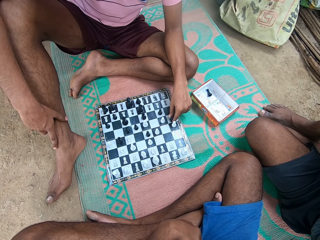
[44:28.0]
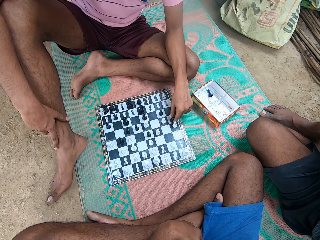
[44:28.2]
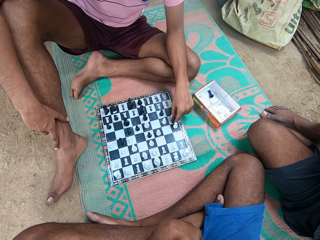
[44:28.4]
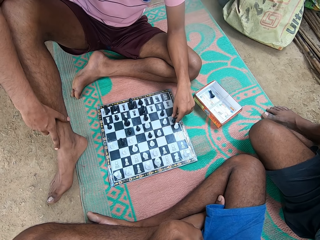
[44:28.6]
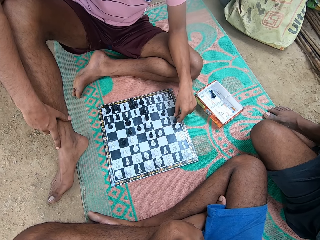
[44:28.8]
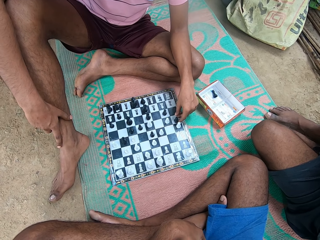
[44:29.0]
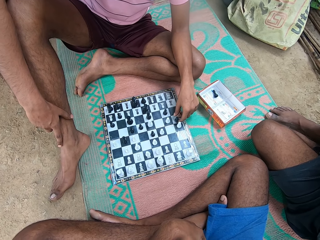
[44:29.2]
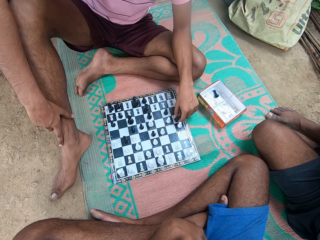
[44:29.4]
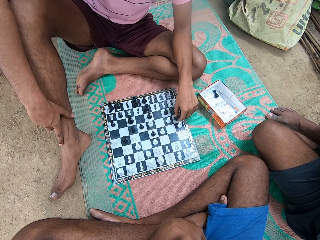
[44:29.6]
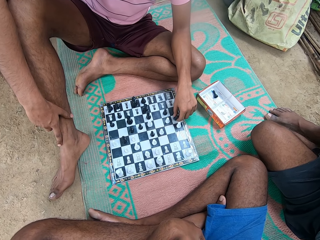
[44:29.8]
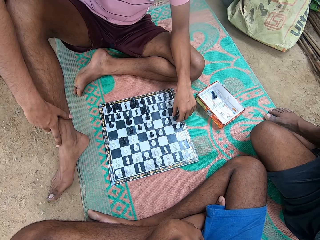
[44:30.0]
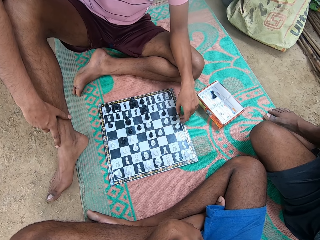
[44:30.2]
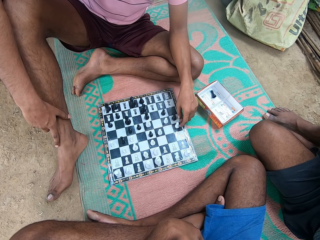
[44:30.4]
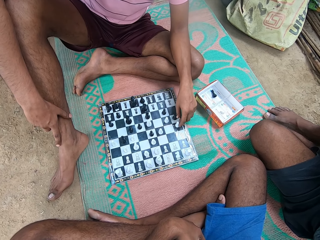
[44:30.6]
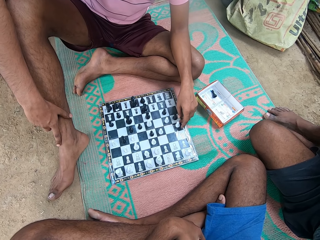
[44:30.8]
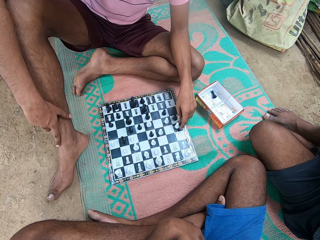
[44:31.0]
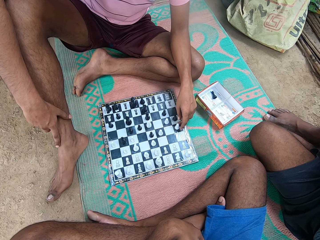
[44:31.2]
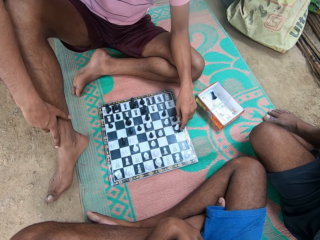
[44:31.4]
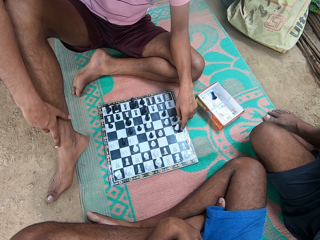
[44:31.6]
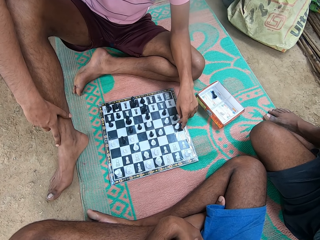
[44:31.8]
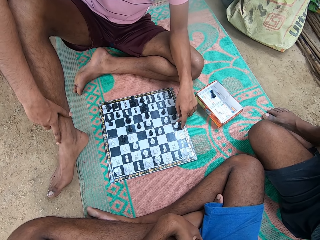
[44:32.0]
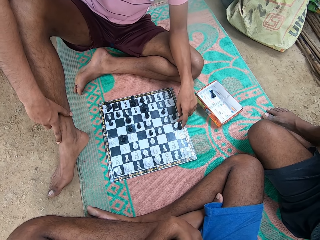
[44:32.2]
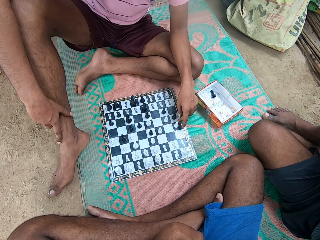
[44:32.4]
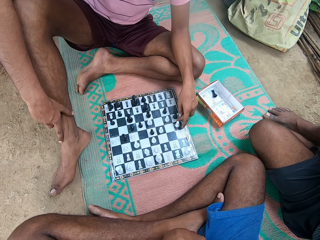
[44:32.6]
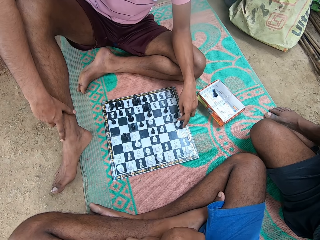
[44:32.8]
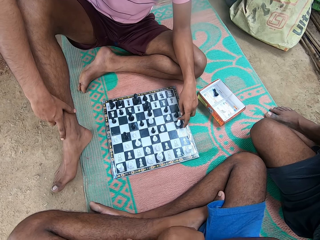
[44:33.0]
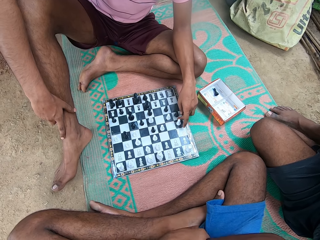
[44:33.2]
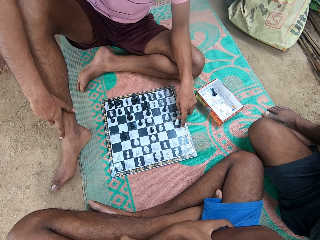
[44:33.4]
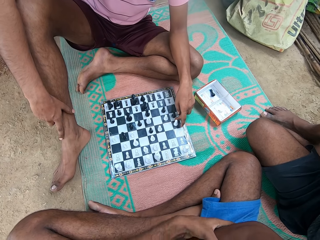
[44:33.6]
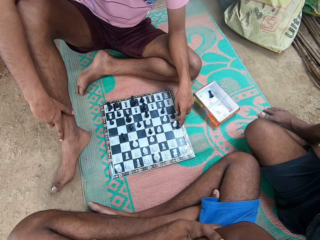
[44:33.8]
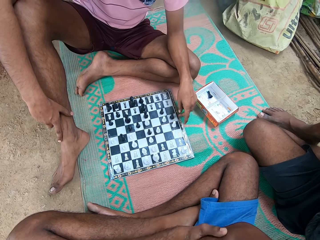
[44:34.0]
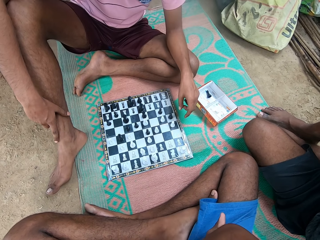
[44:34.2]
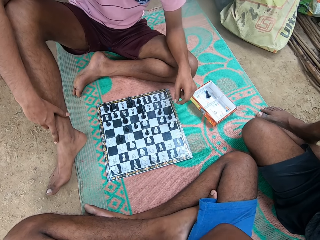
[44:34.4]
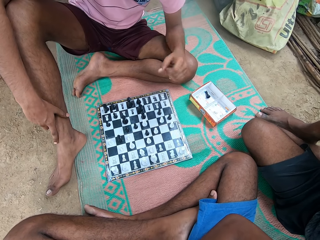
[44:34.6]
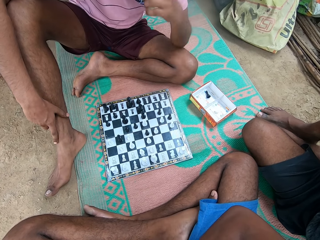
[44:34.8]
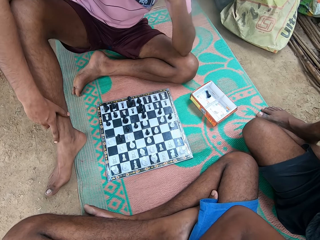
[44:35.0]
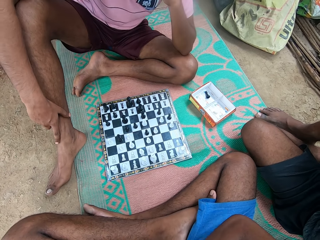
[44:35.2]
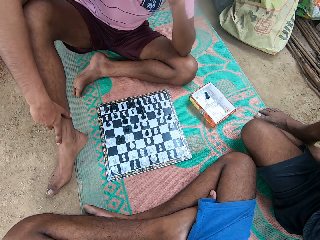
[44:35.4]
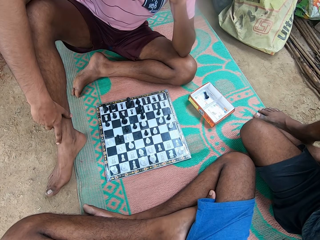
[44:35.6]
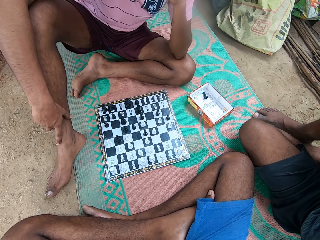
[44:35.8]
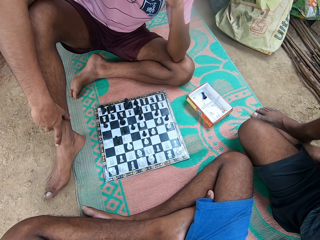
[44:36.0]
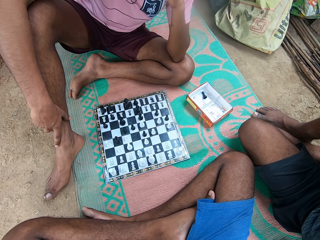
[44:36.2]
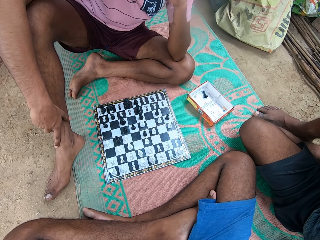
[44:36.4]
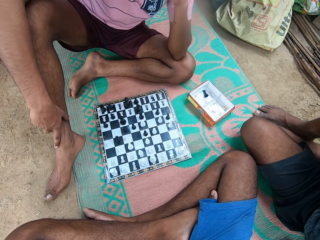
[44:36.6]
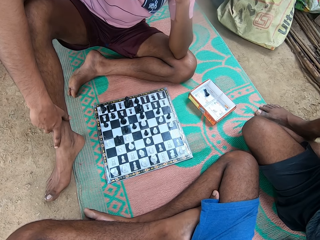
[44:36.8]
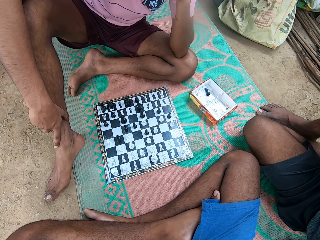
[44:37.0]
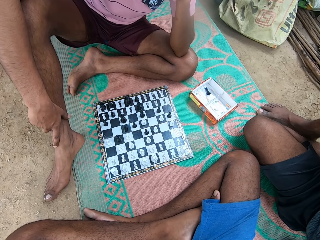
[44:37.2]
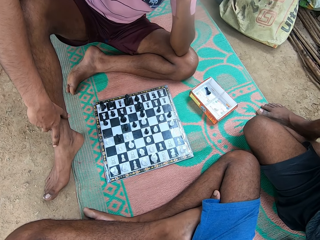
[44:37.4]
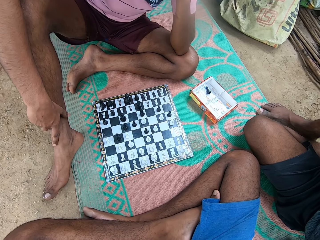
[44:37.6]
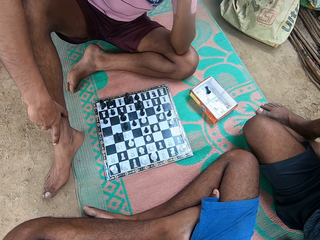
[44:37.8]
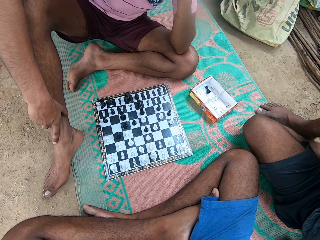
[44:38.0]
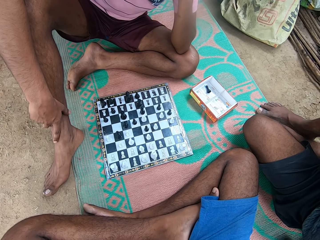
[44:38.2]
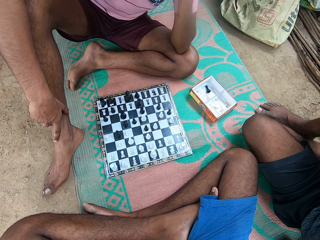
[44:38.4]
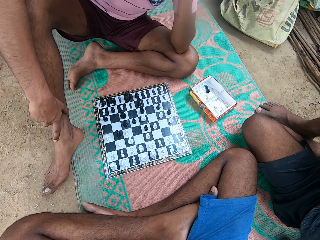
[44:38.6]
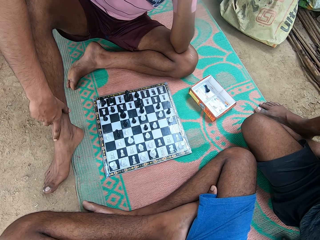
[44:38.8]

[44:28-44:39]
A man moves the chess. The man moves the chess again. The man touches the chessboard and lifts the hand. The camera wearer looks around.

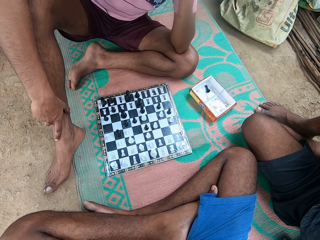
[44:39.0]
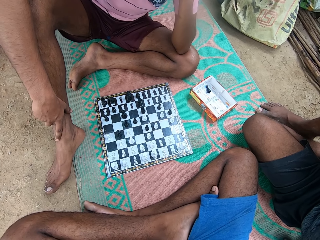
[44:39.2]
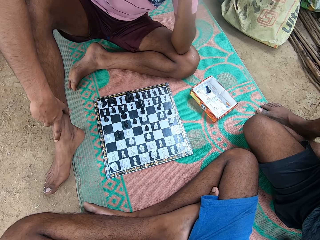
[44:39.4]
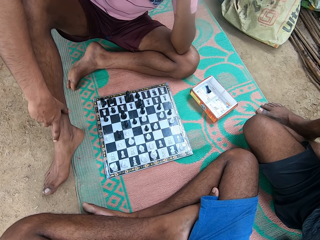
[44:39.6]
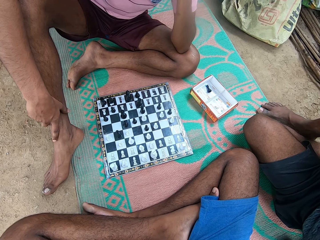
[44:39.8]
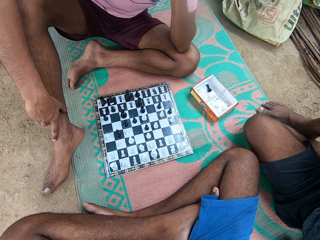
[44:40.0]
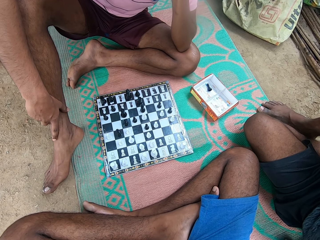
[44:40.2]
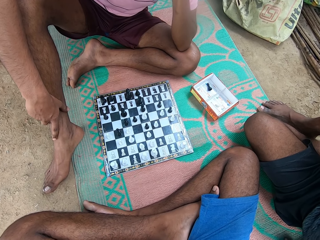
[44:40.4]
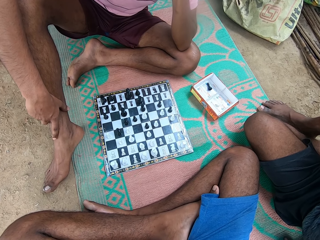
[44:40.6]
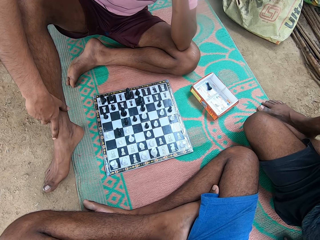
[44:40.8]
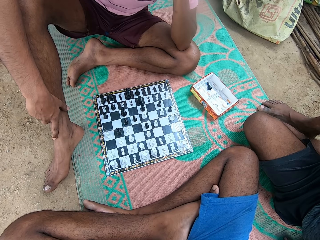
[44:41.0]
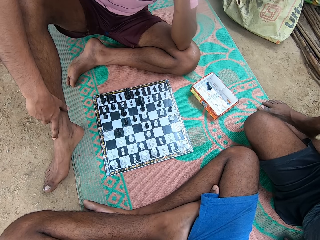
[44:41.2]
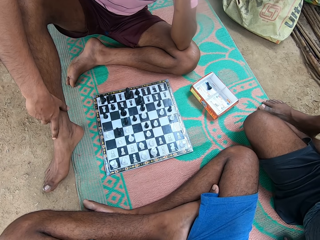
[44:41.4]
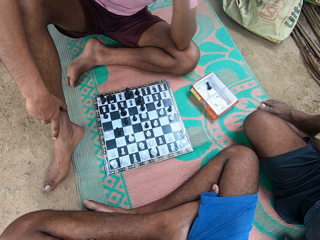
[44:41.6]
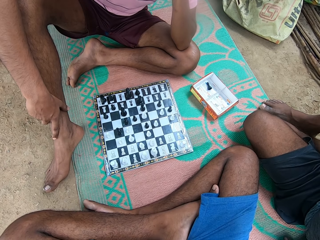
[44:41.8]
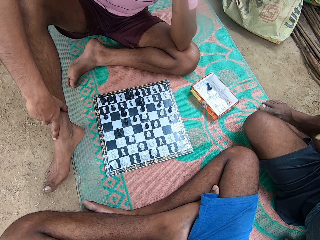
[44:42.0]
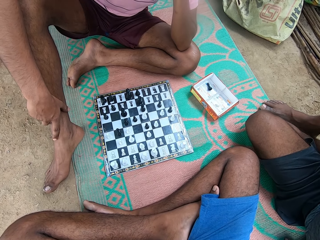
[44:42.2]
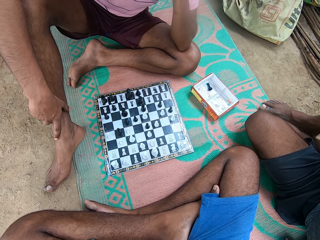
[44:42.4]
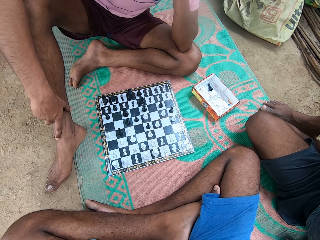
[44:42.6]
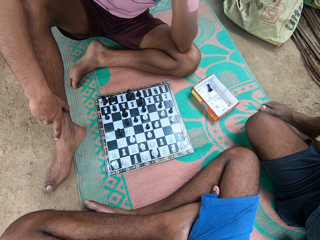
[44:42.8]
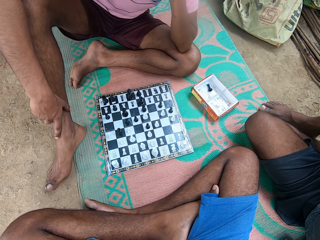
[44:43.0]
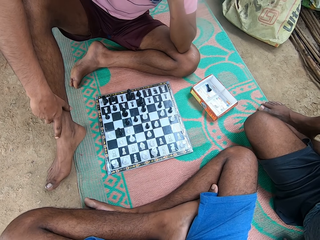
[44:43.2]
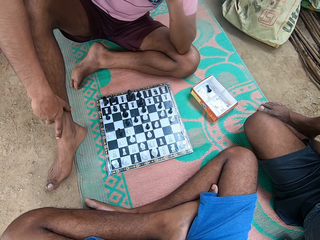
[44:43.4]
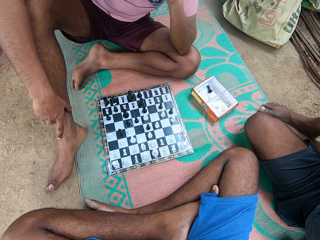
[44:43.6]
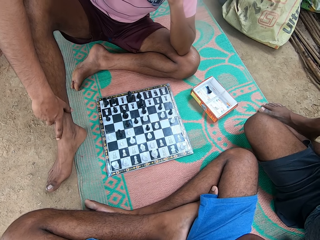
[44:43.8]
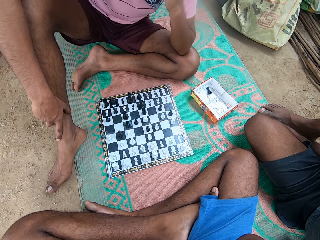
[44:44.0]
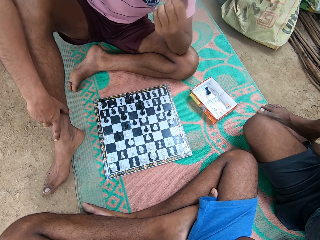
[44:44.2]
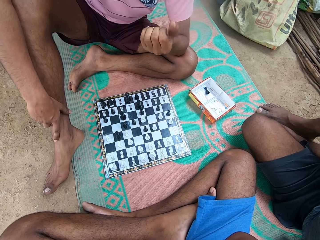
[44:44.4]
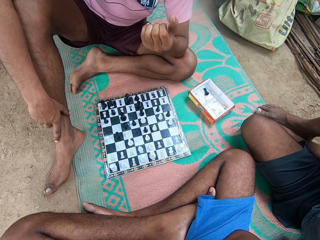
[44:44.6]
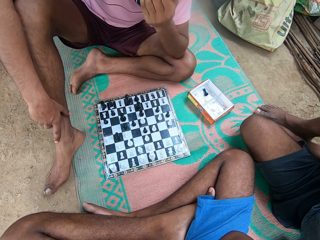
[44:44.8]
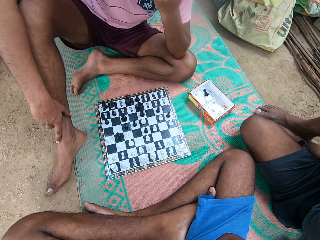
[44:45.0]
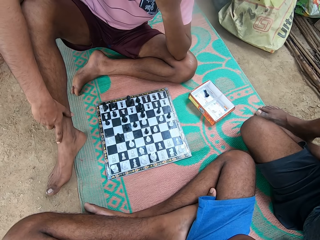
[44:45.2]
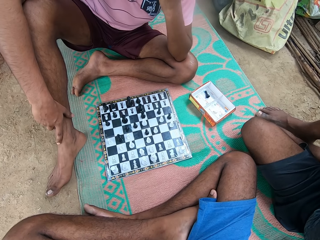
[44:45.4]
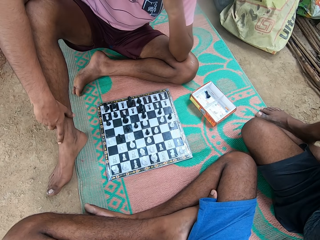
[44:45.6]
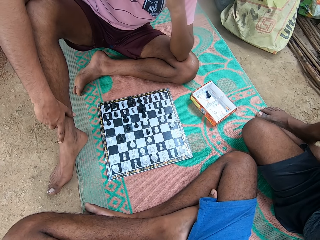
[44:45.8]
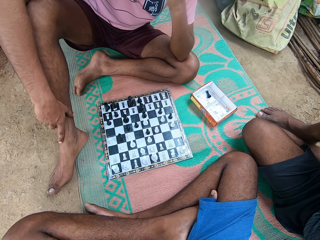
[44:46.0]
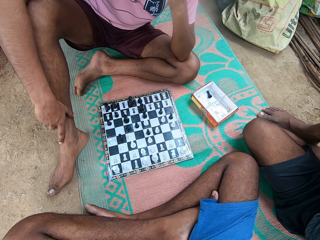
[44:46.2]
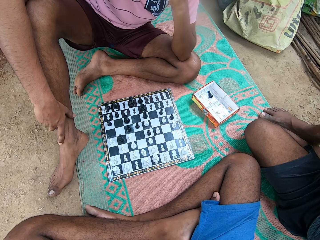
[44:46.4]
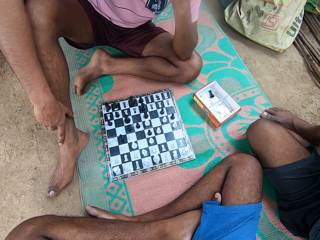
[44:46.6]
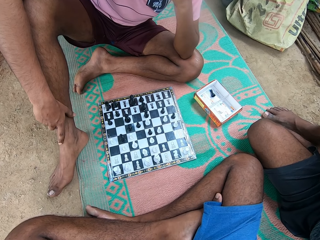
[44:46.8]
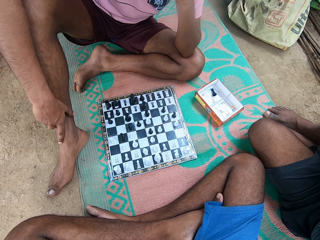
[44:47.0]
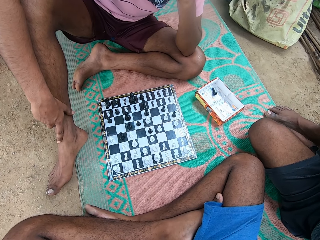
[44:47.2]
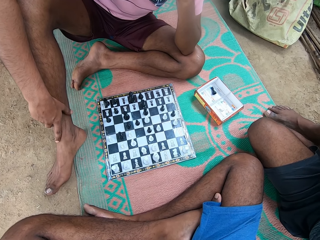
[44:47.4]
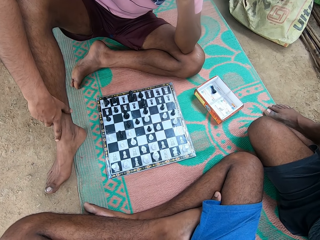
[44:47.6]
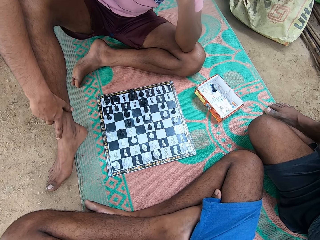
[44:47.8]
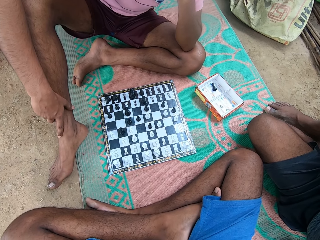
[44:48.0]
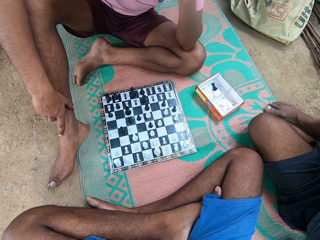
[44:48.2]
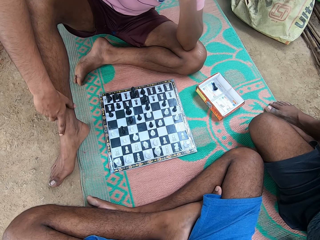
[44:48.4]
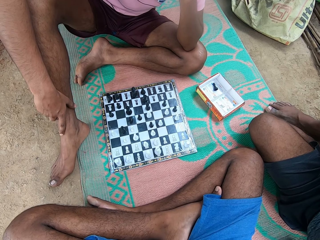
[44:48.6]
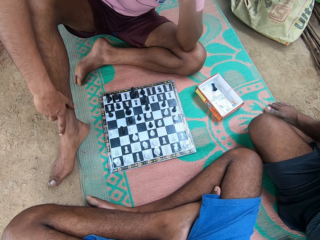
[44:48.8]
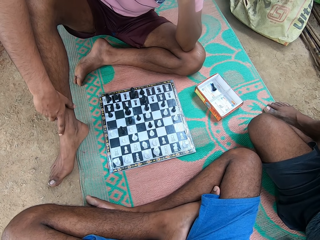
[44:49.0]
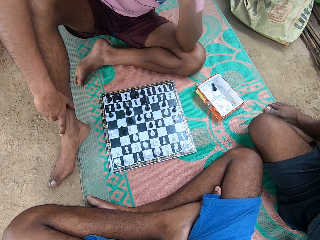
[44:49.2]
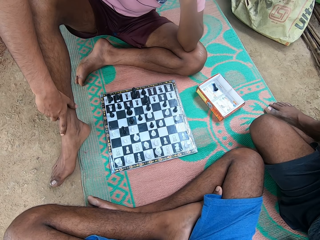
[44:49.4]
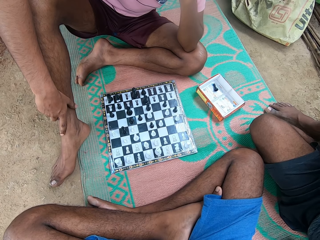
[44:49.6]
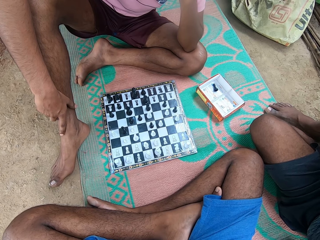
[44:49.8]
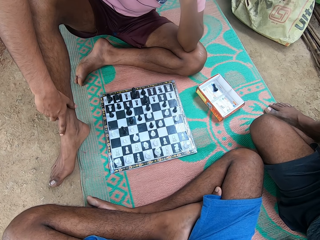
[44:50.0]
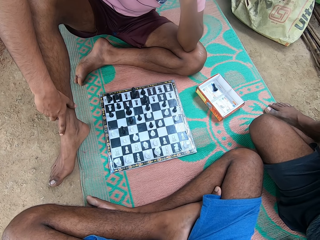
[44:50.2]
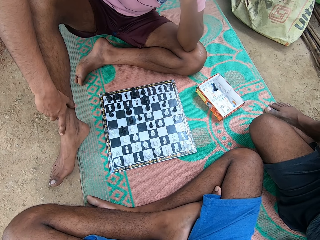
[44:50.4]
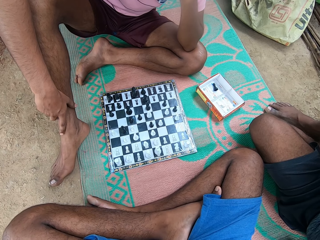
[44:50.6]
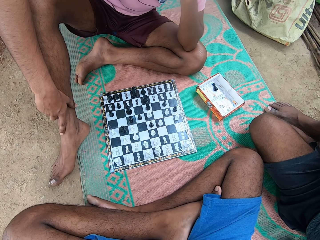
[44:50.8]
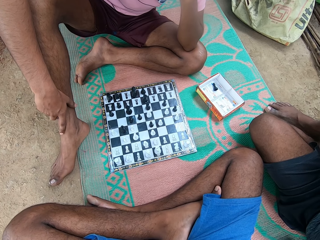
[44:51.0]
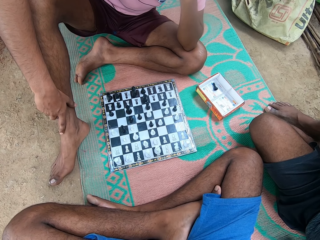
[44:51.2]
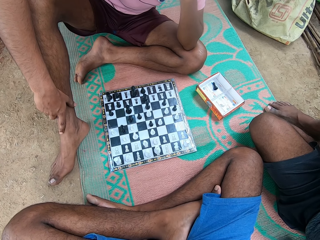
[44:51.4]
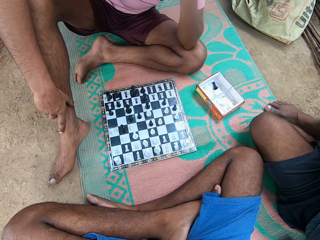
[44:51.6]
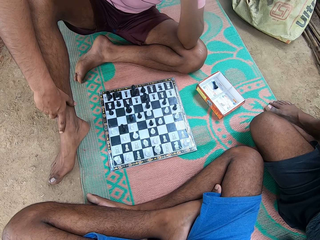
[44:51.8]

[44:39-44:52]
A man moves the hands. Another man moves the hand. The camera wearer looks around.
